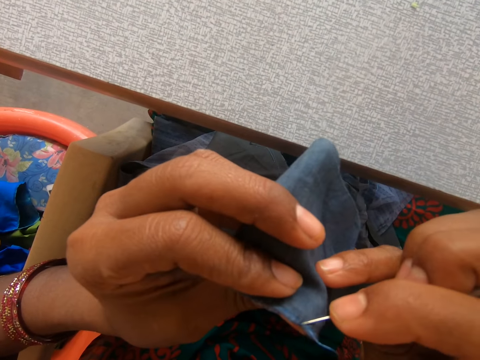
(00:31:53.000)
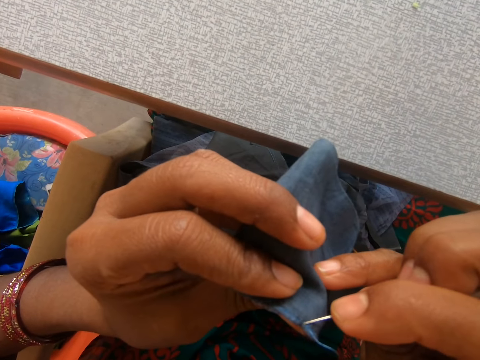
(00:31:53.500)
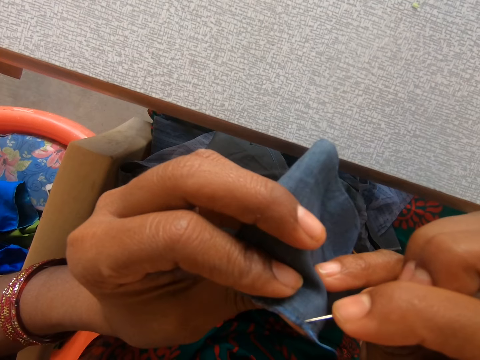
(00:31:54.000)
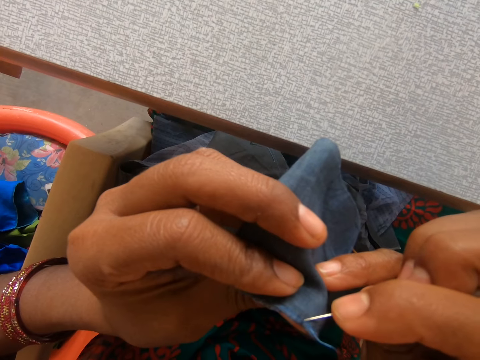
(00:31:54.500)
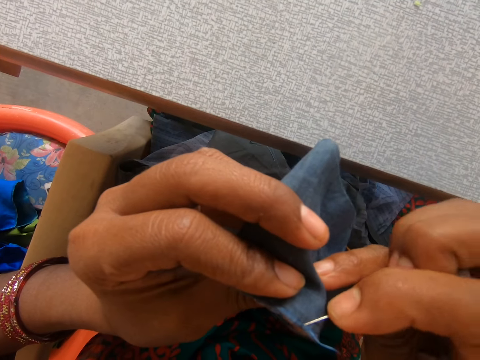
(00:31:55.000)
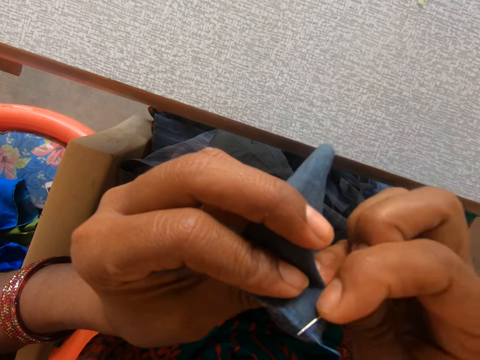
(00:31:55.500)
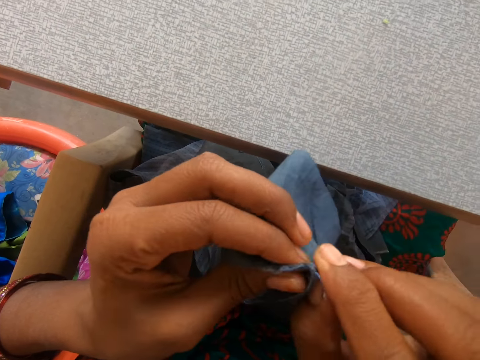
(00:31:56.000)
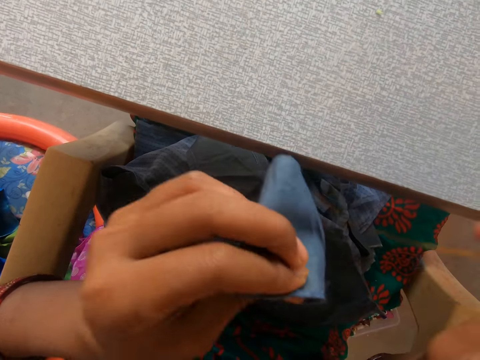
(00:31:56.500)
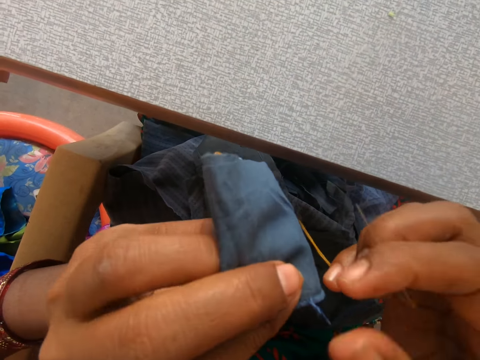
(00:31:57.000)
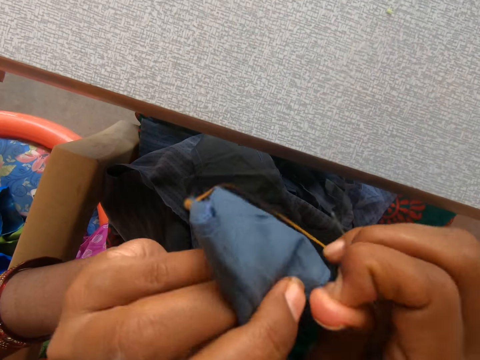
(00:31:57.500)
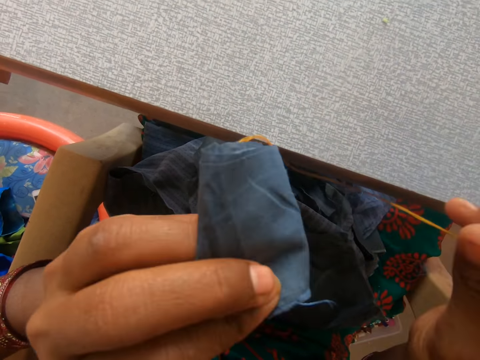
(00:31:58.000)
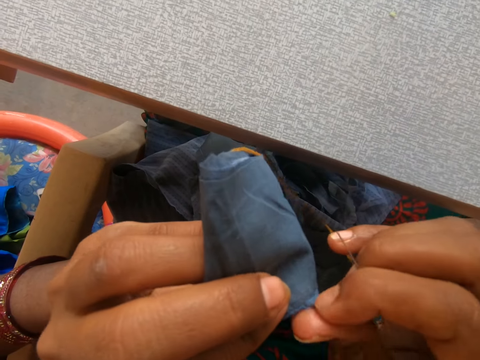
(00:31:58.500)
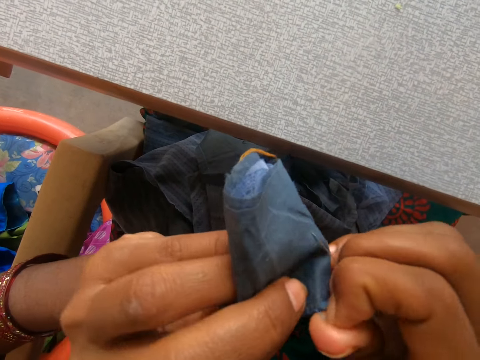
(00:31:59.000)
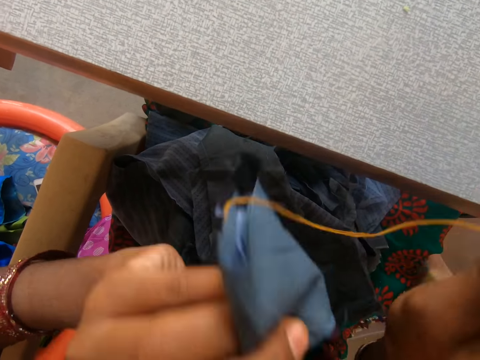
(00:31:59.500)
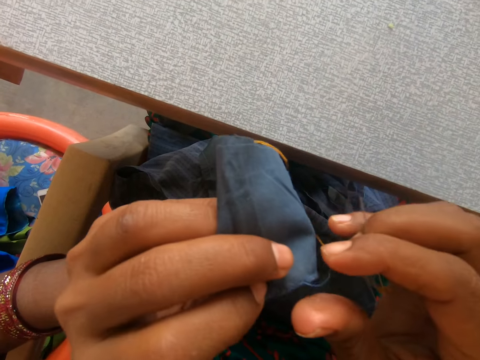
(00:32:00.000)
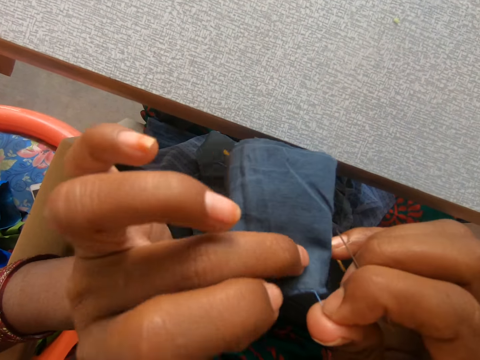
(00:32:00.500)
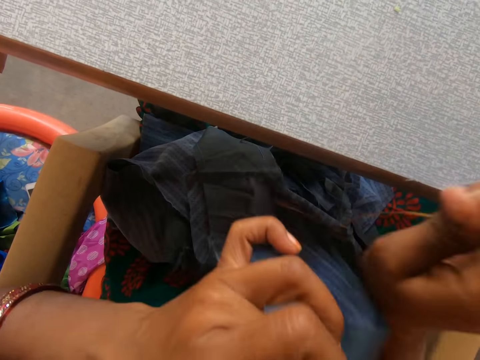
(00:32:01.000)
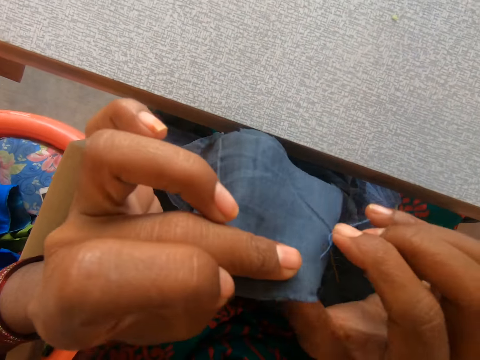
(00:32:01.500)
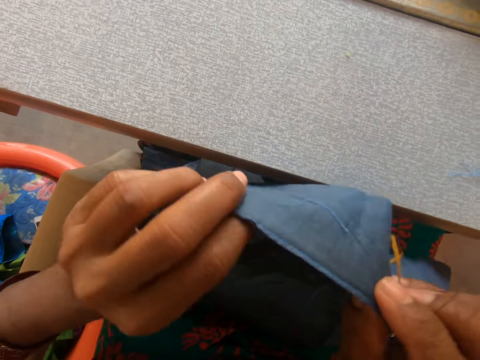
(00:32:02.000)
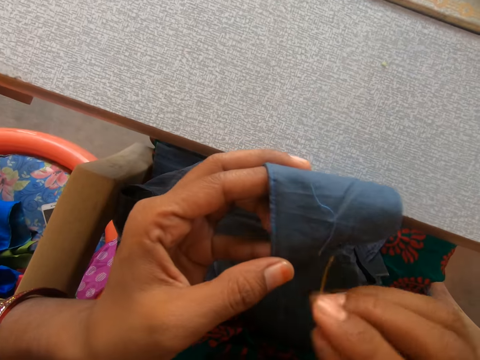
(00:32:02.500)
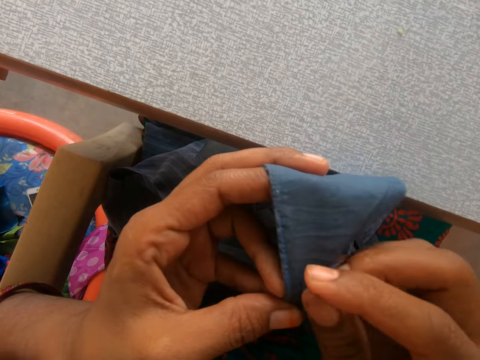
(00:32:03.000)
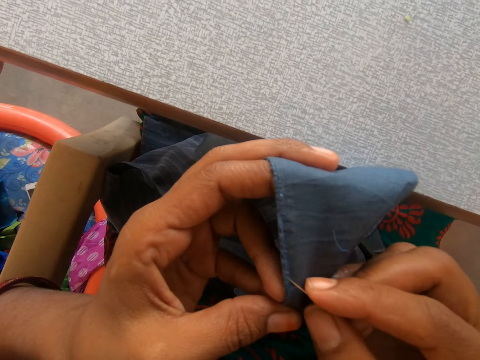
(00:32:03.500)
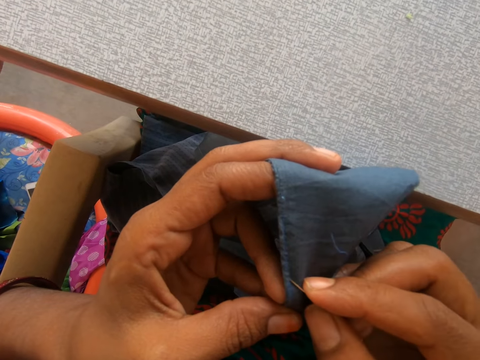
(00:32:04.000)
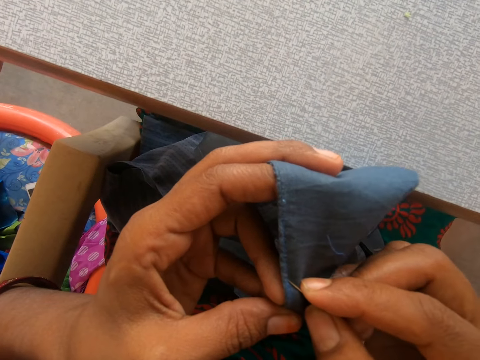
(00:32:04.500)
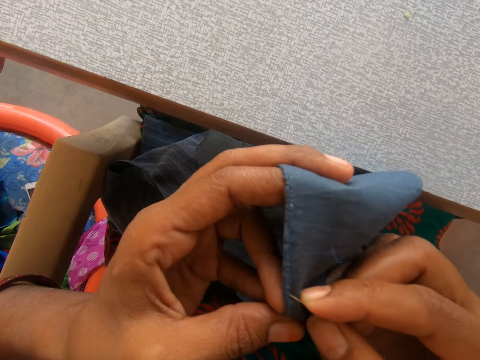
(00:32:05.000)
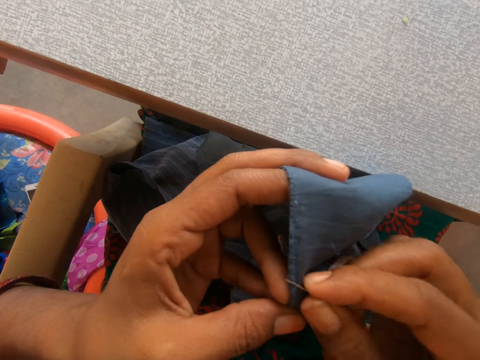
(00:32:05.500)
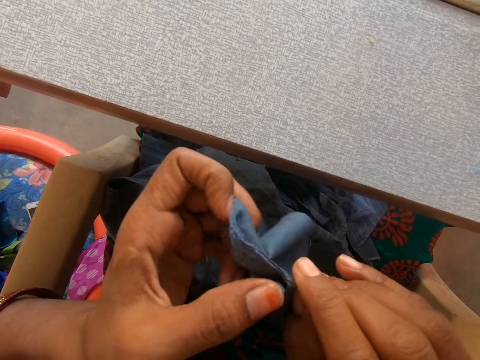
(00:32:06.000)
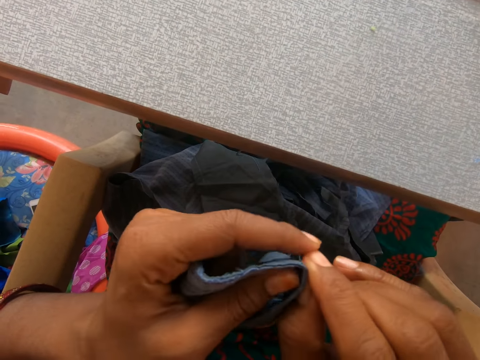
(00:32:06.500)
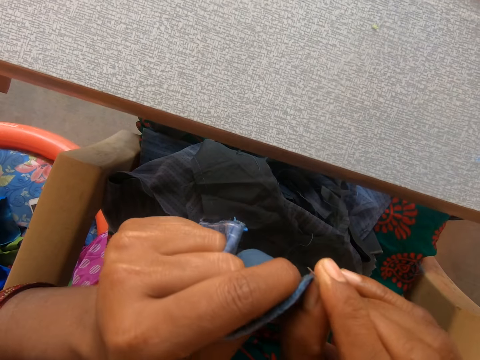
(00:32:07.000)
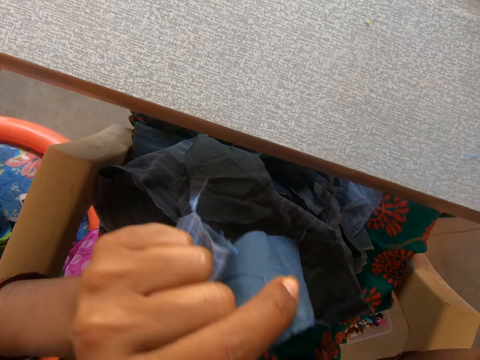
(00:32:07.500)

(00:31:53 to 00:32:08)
The camera wearer pulls a thread on the garment. They pull the thread on the garment again. They fold the garment. They rip a thread using a needle.

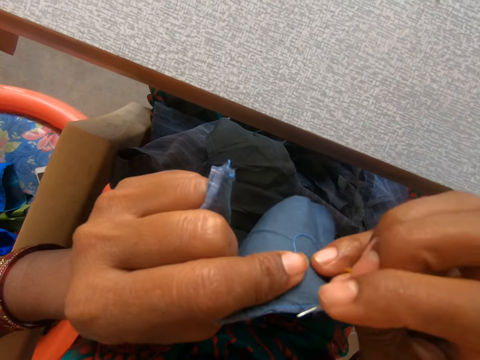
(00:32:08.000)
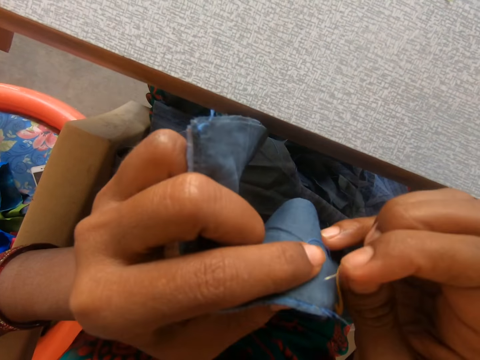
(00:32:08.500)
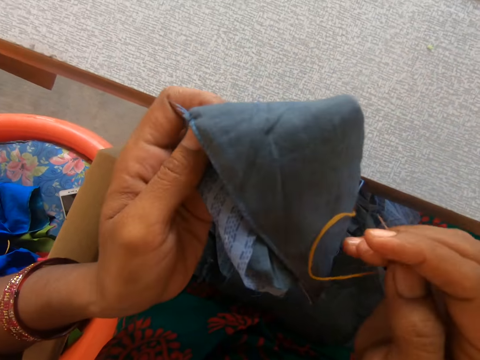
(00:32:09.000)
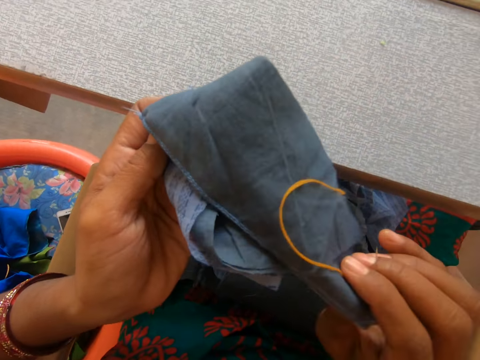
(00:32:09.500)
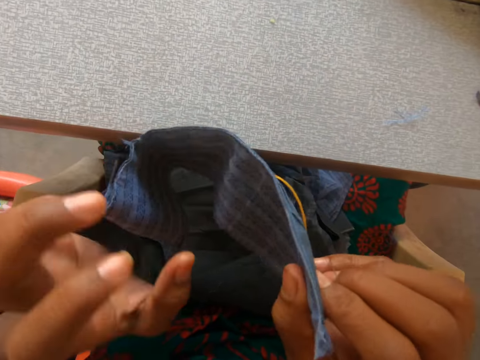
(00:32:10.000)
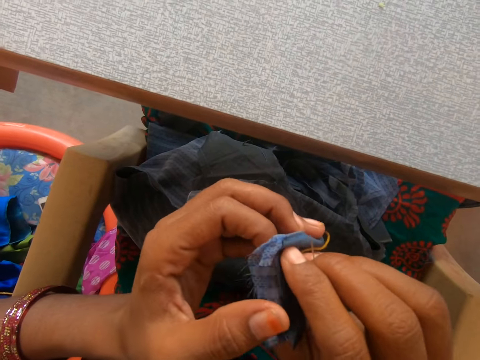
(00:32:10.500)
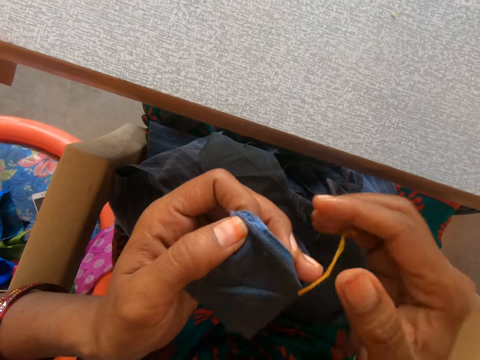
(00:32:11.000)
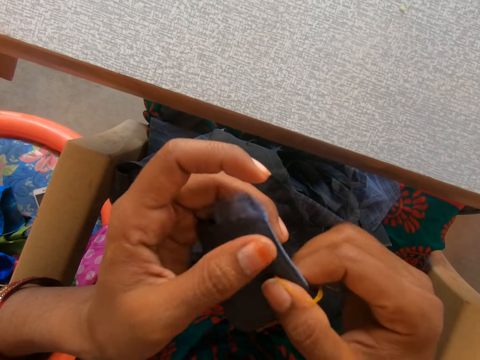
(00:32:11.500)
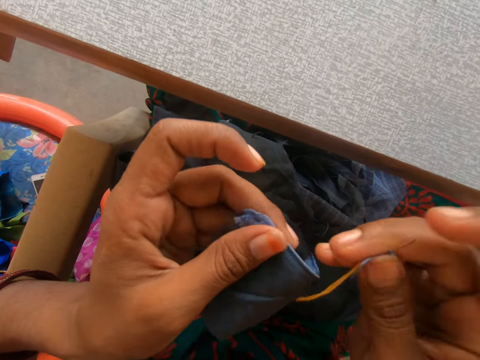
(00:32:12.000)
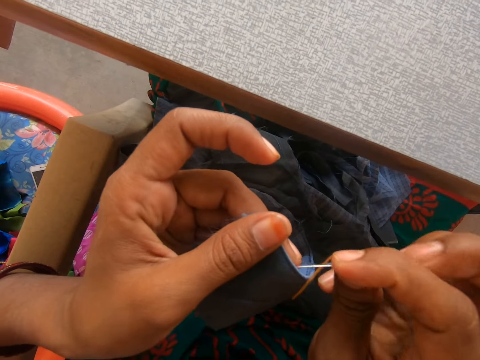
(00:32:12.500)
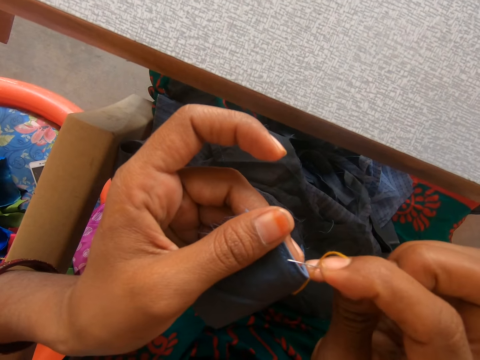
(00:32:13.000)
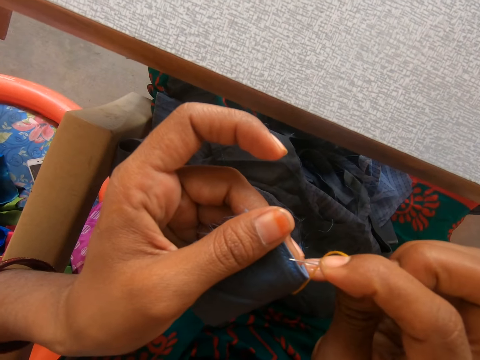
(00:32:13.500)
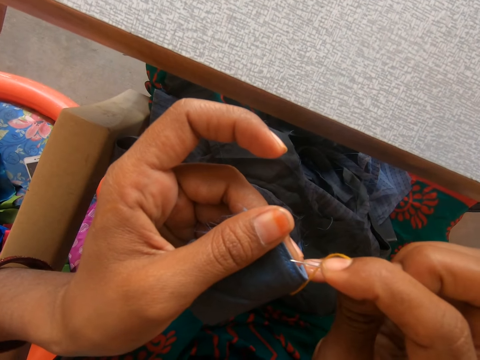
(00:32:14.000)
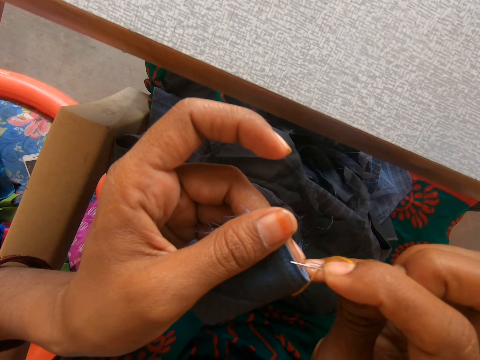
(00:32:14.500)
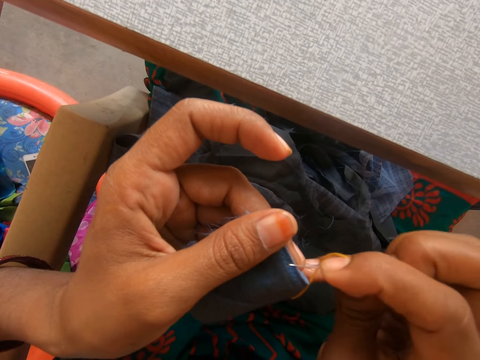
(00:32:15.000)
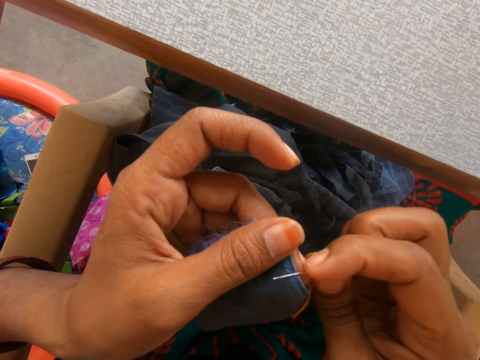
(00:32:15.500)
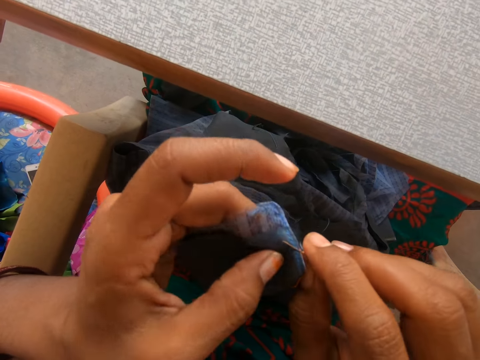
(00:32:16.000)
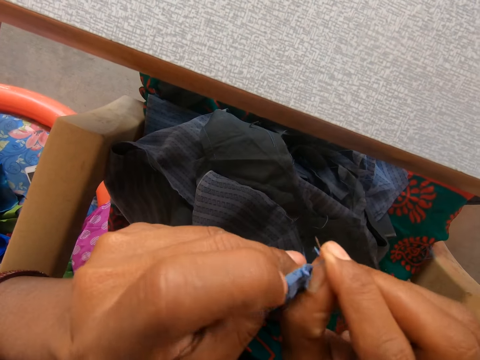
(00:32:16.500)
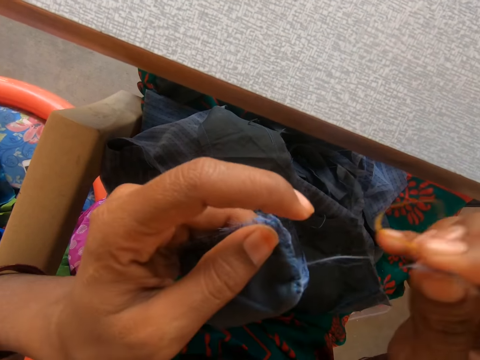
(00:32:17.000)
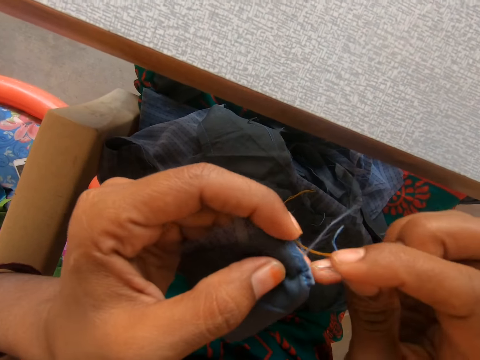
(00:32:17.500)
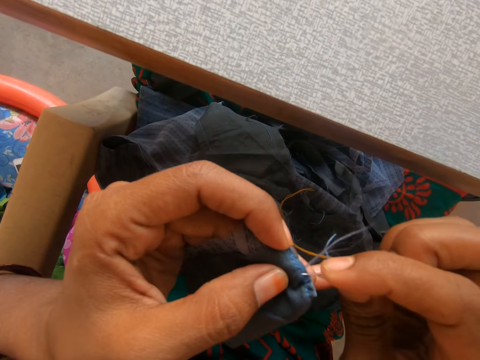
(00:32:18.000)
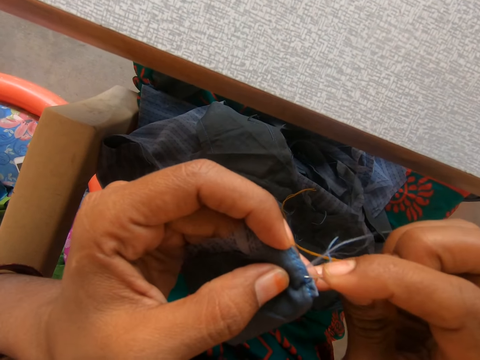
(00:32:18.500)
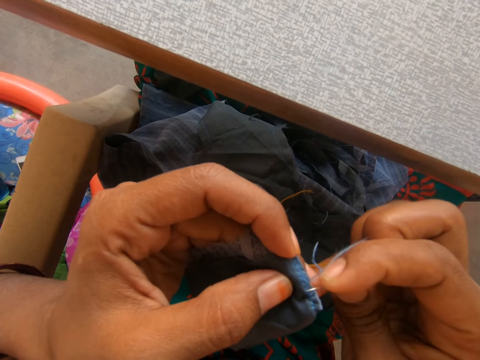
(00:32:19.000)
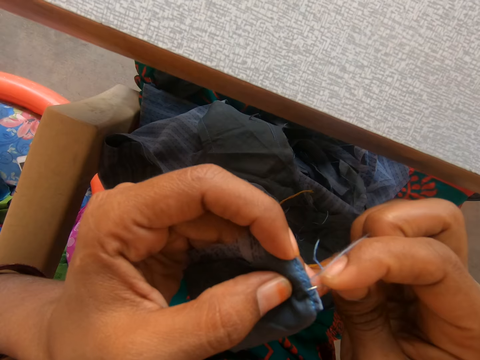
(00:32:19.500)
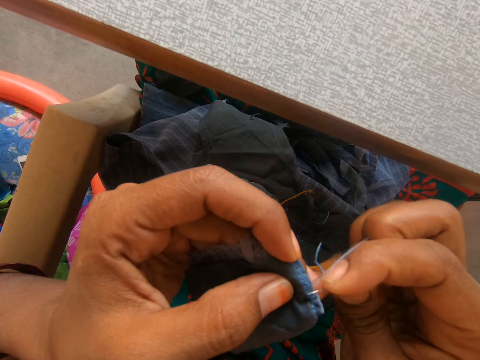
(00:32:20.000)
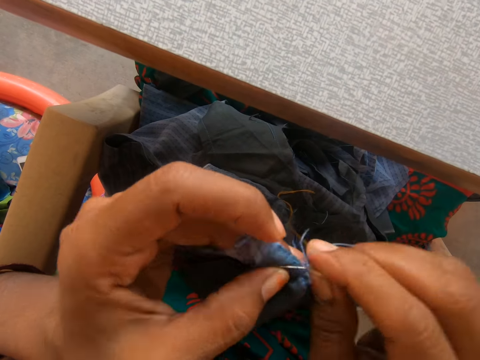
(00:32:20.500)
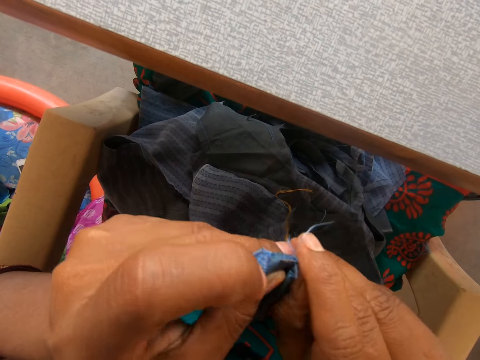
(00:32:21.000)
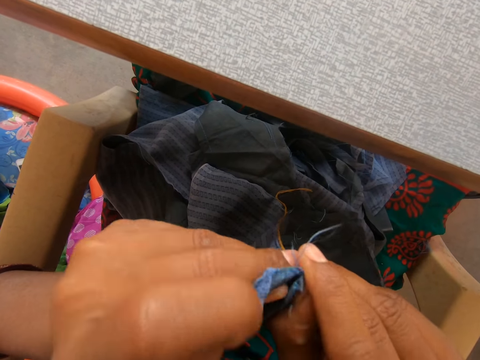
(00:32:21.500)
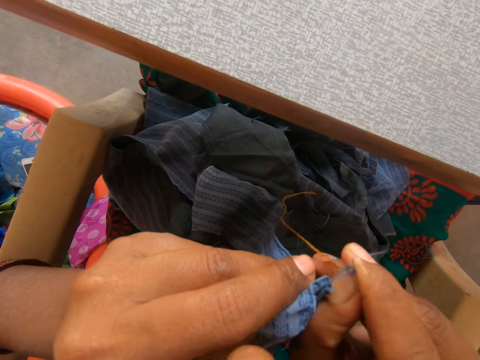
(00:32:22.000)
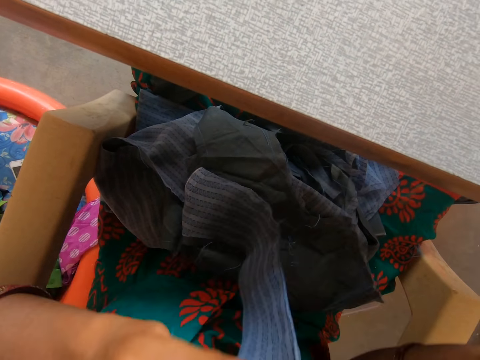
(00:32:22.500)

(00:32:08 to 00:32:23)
The camera wearer rips a thread using a needle. They rip the thread using the needle repeatedly.
